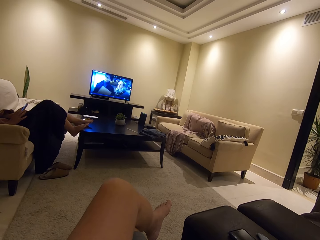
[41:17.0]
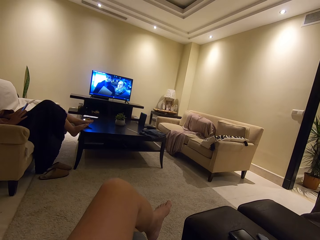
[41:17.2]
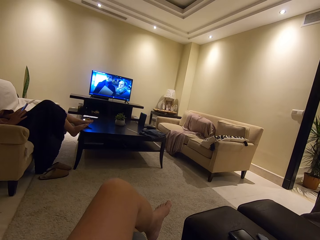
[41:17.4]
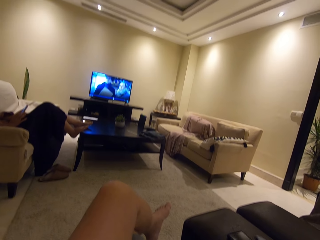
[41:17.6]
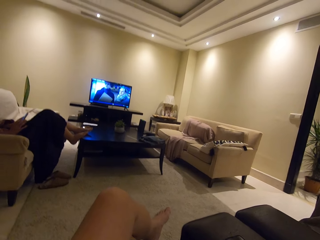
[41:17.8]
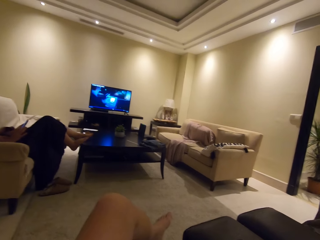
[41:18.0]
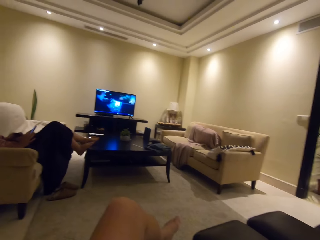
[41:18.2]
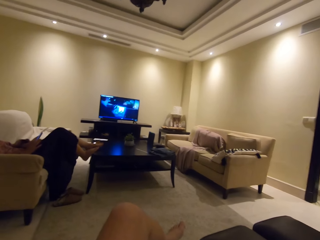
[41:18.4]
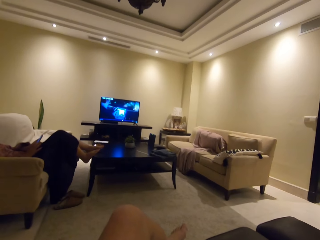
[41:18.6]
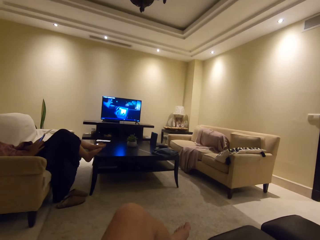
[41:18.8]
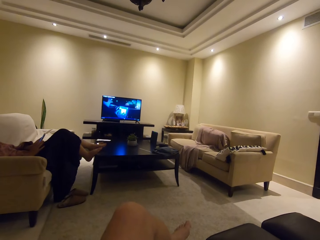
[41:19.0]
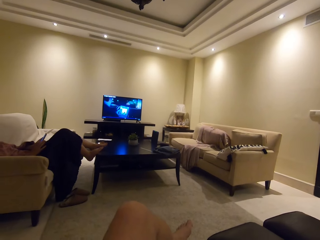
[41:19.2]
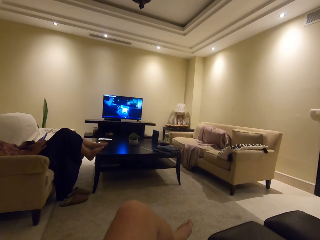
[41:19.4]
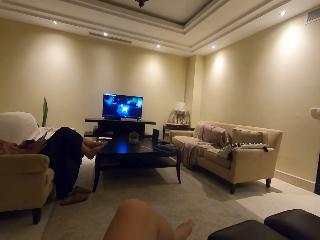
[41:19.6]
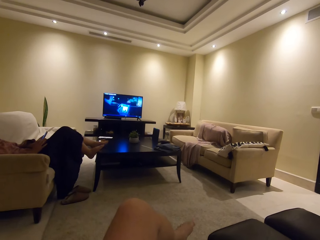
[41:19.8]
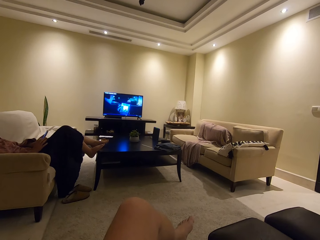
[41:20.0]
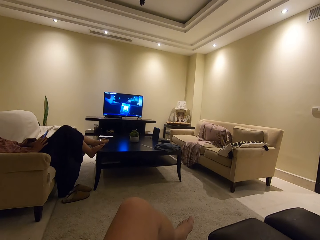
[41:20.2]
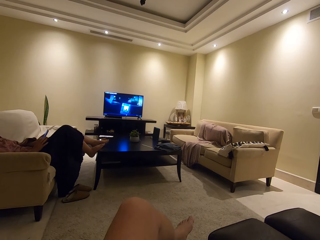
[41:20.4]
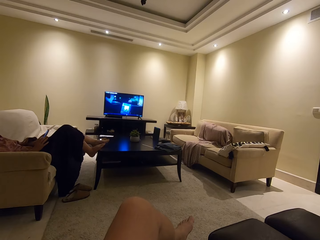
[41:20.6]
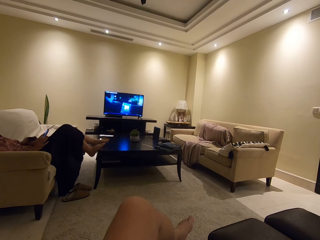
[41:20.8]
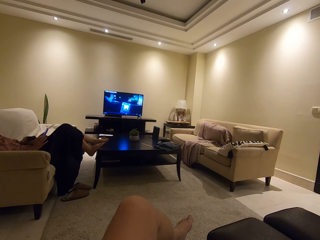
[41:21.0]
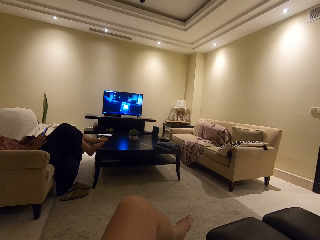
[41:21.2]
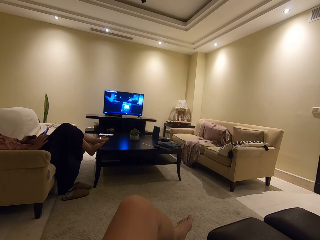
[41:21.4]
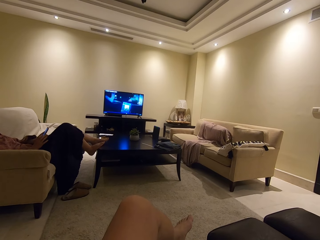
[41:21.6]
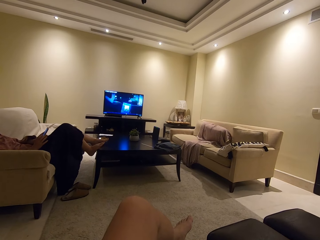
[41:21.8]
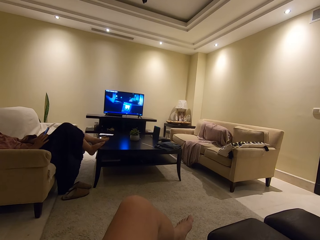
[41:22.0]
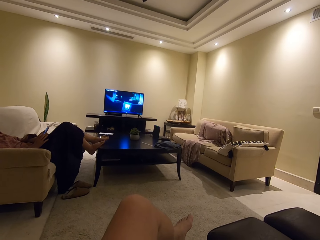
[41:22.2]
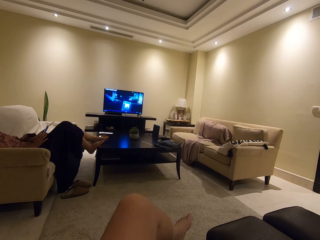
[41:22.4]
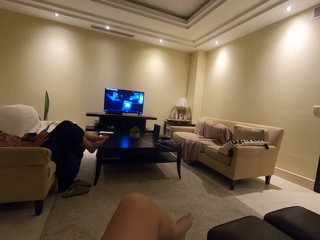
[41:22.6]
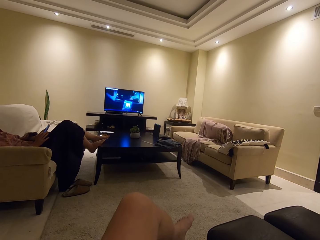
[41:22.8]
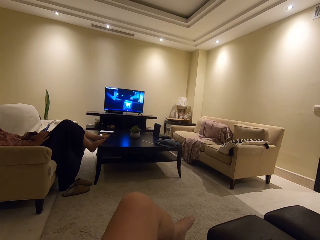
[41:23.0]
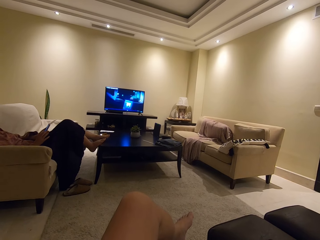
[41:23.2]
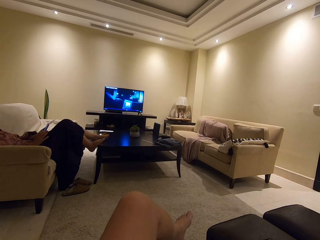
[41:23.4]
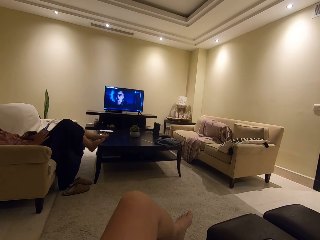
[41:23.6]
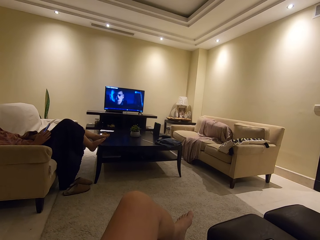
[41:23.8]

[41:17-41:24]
A woman operates a phone. The camera wearer watches the television.

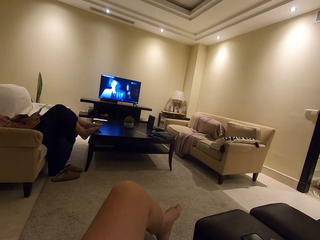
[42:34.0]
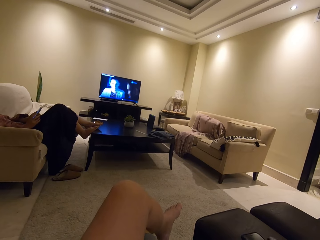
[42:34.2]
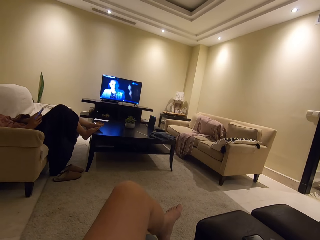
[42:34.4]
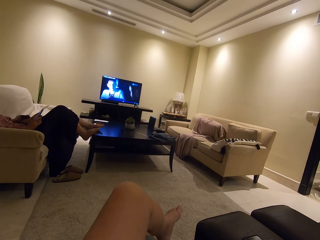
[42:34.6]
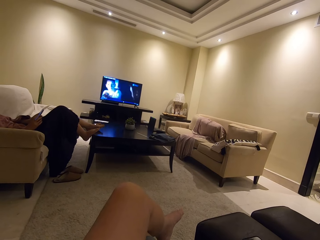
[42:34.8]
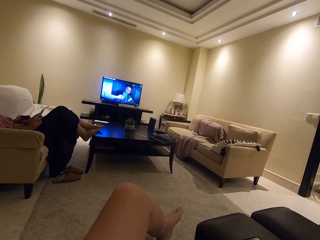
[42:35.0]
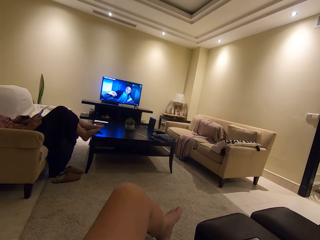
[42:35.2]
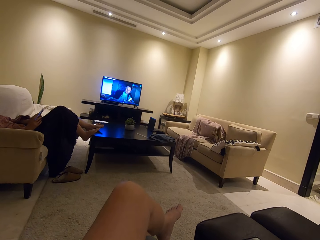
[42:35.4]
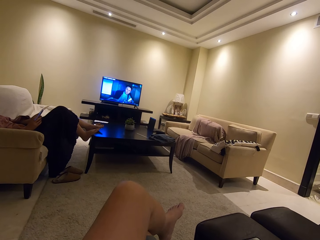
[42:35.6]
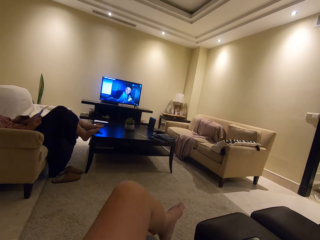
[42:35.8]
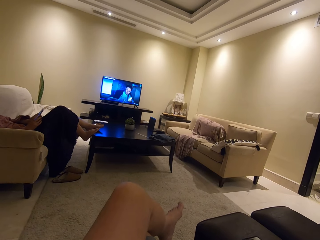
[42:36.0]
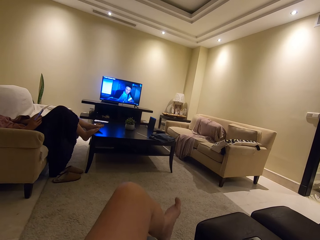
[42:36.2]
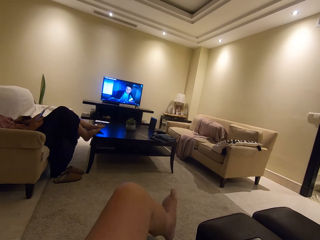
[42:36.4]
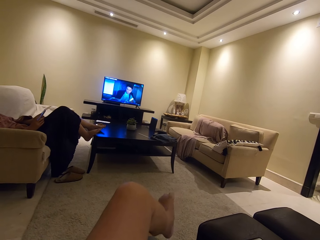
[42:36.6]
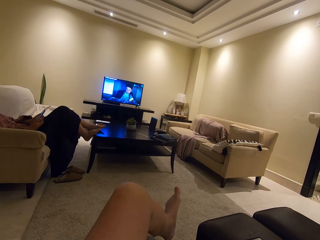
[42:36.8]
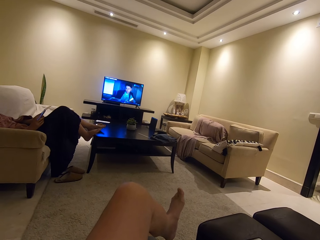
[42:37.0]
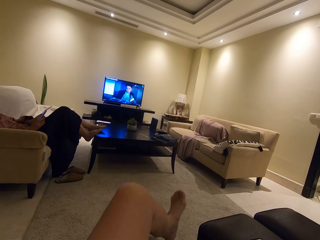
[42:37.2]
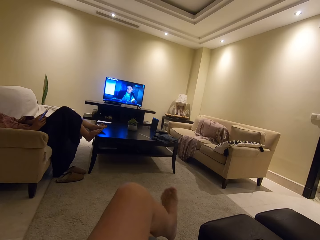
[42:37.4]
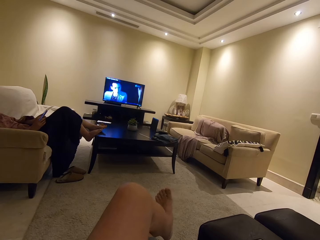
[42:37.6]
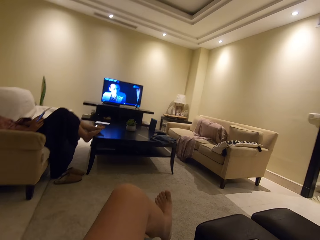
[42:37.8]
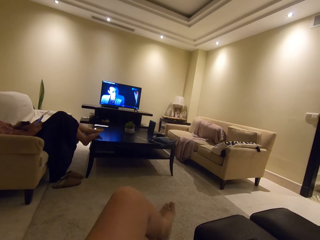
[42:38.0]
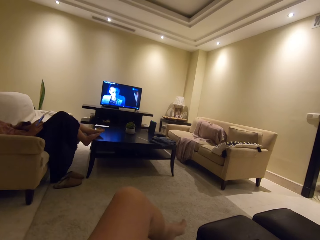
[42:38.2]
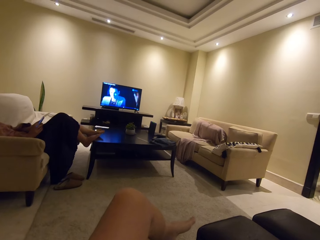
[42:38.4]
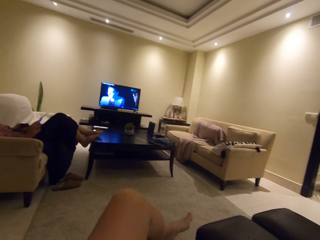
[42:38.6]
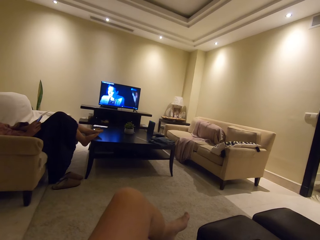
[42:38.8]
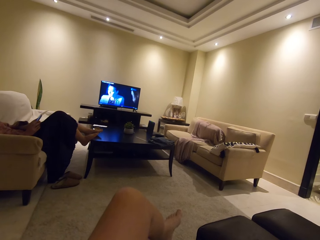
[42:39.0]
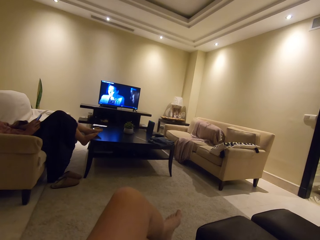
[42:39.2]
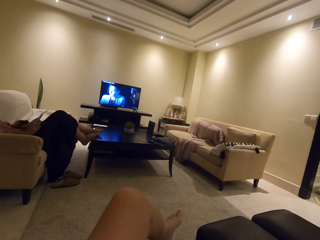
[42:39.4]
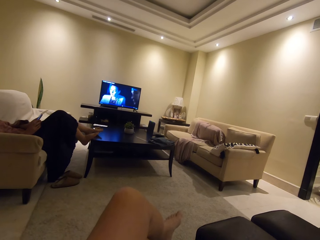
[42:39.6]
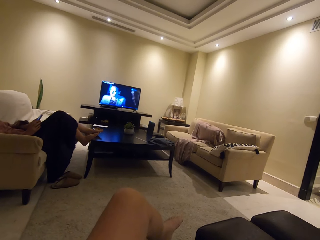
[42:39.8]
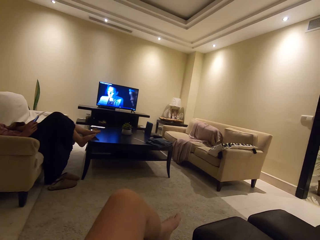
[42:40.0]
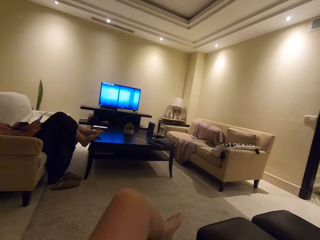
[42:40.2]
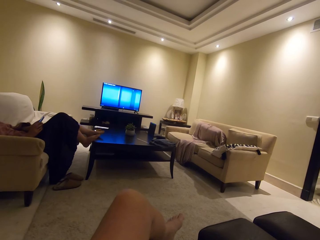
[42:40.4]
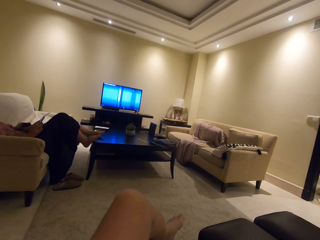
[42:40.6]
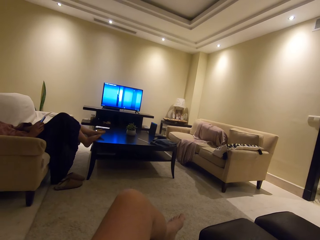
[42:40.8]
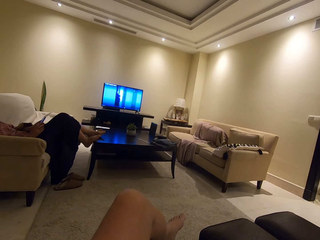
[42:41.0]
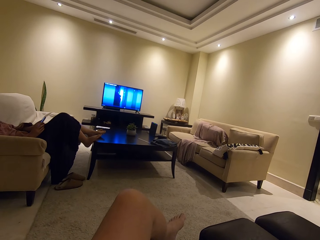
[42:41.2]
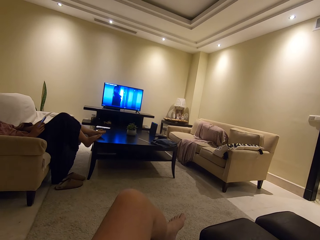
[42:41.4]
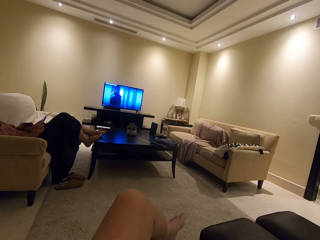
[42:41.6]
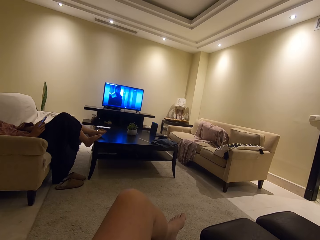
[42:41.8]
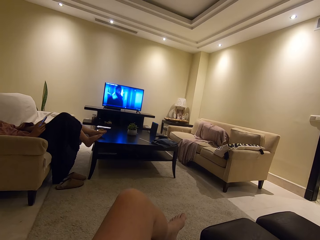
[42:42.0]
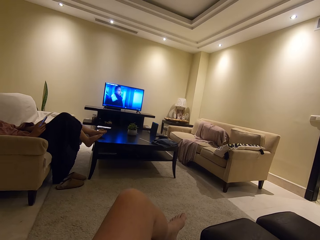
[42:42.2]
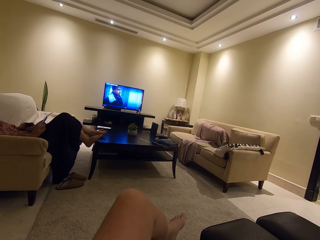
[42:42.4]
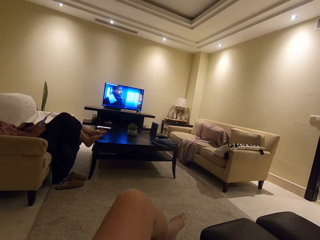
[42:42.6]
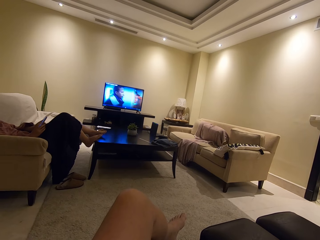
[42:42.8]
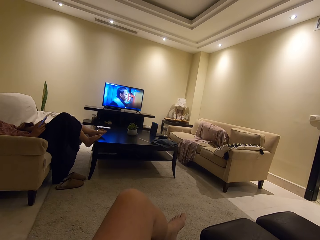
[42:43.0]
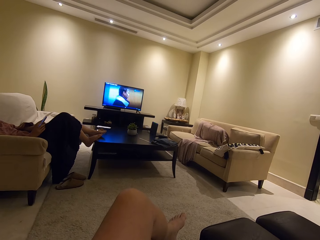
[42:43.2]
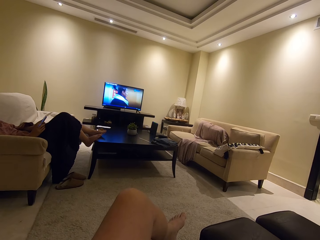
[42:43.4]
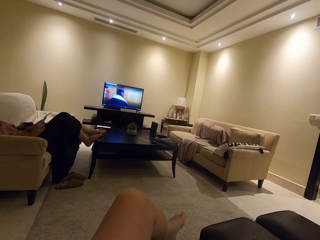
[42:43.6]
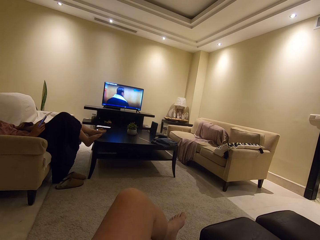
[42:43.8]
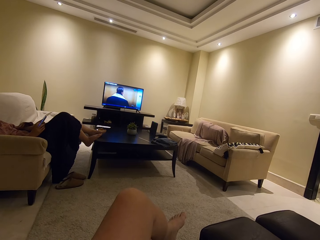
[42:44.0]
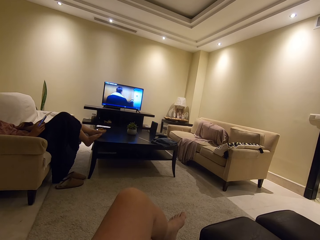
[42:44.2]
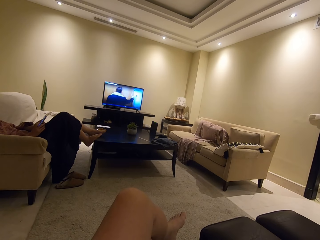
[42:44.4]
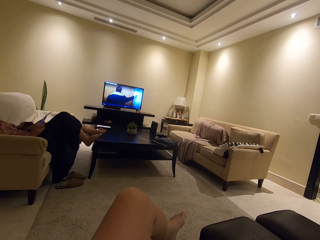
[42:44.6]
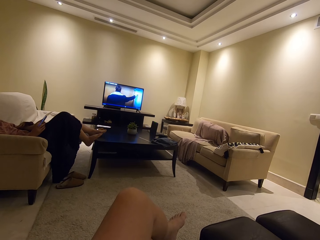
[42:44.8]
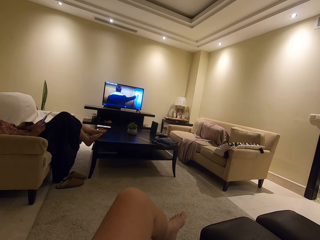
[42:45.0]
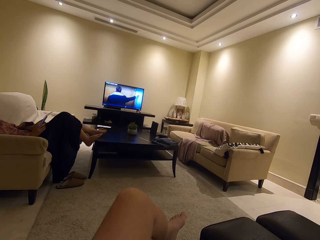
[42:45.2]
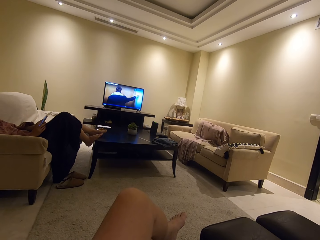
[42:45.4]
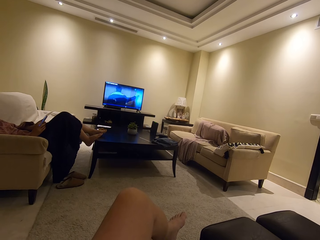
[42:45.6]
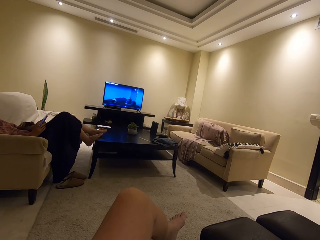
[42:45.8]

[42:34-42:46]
The camera wearer moves the leg. They watch the television.

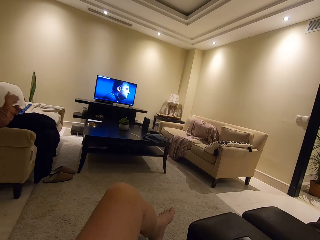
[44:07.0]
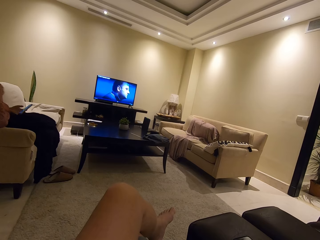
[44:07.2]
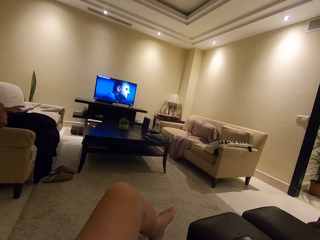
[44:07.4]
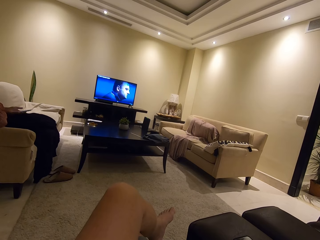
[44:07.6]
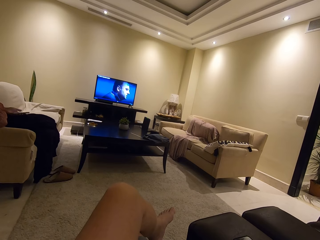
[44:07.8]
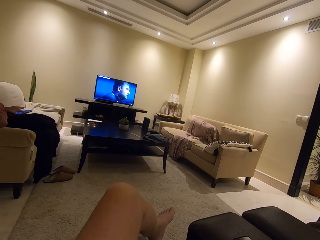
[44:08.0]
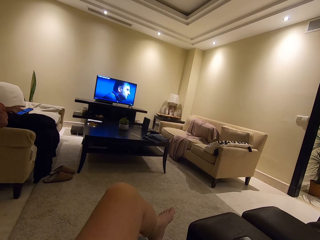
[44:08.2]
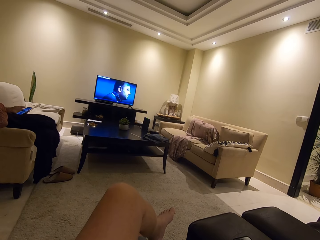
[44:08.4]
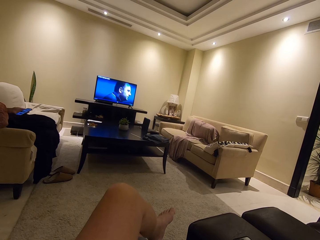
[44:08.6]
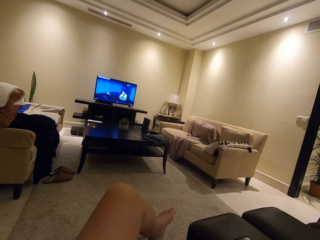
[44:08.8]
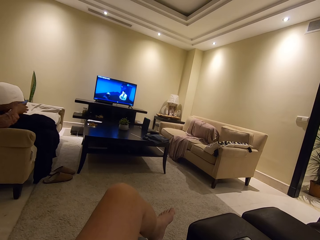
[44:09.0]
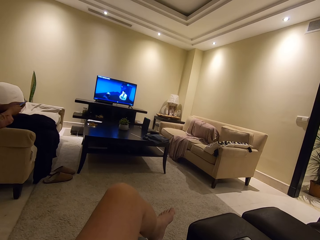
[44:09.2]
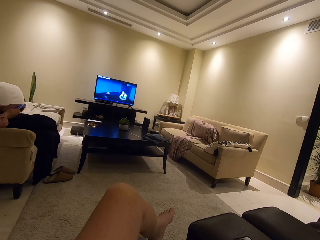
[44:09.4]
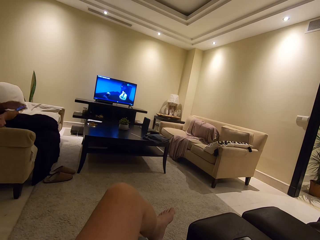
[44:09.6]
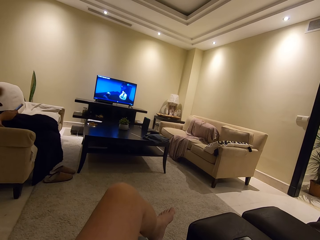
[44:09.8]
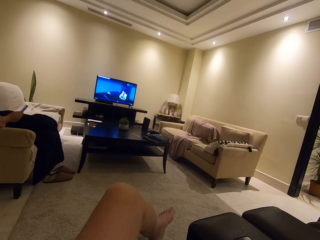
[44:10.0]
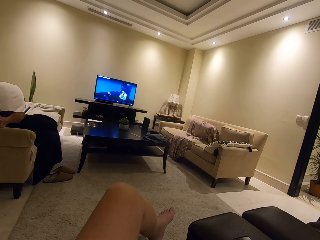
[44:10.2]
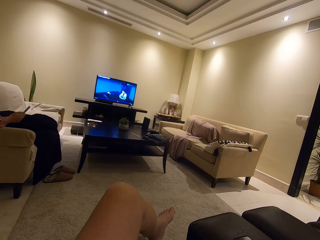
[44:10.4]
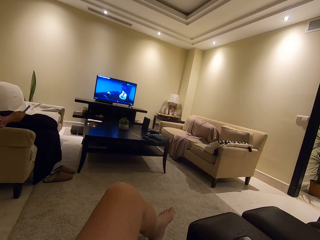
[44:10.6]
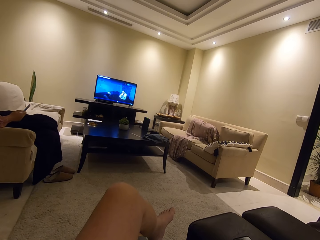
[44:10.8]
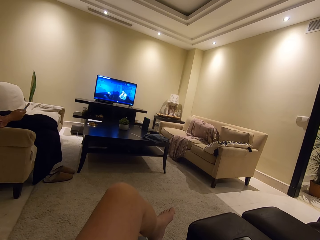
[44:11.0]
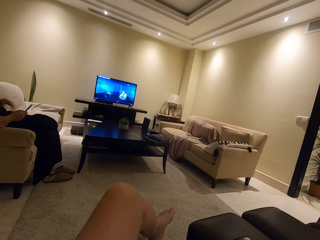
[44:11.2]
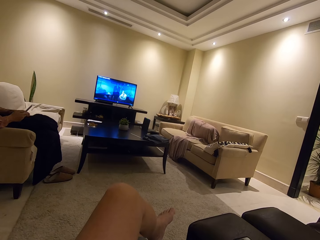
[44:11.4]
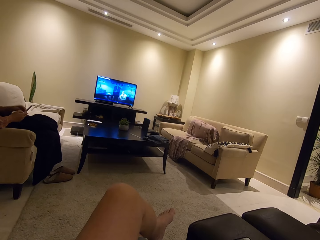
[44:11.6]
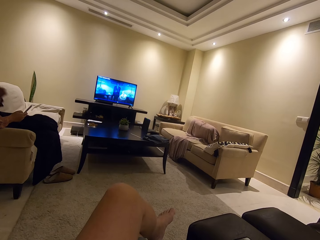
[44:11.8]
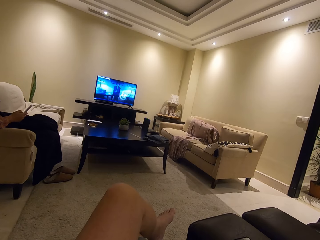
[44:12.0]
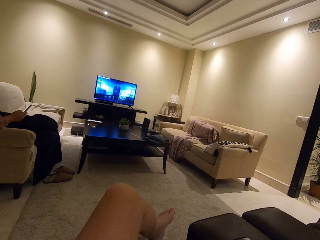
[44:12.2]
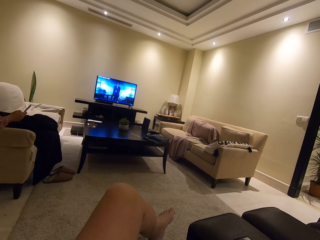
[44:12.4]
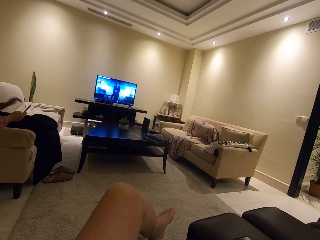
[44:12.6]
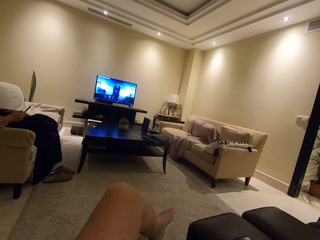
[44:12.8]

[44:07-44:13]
The camera wearer watches the television.
